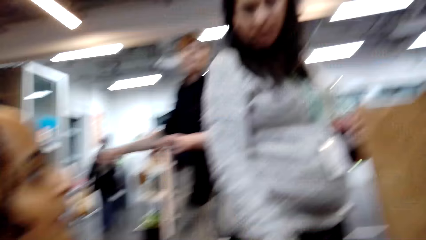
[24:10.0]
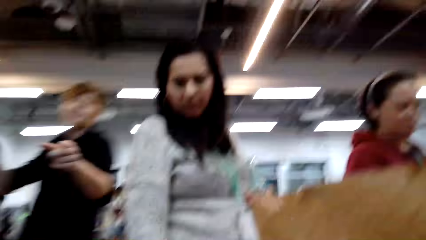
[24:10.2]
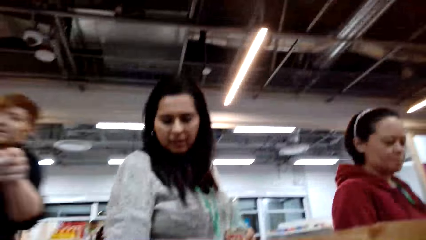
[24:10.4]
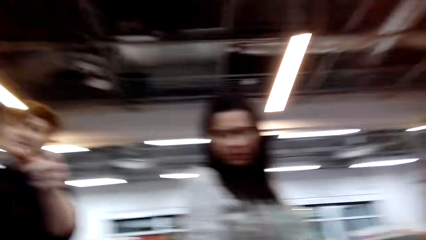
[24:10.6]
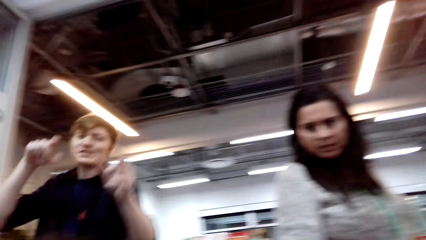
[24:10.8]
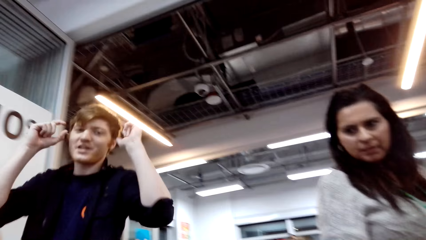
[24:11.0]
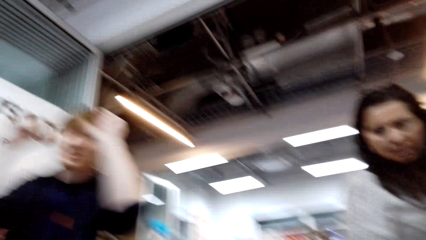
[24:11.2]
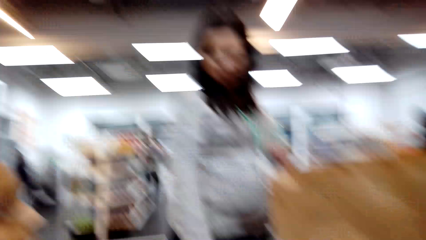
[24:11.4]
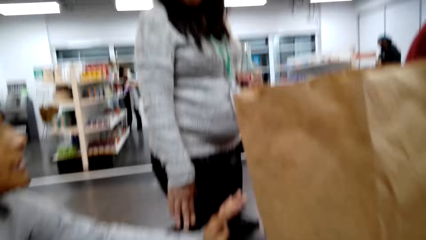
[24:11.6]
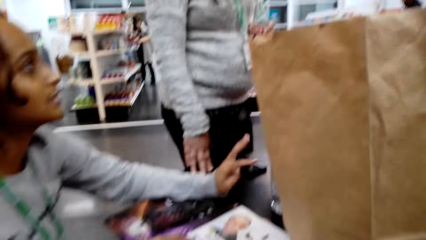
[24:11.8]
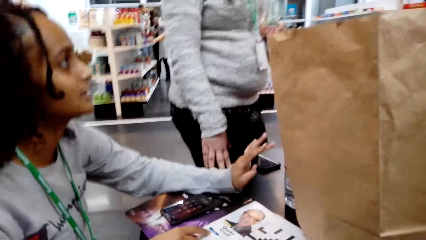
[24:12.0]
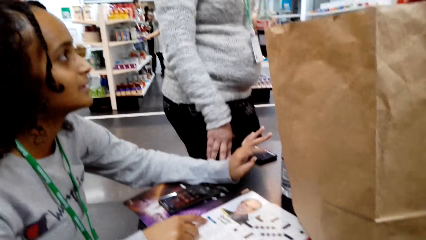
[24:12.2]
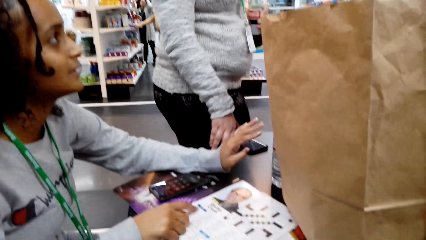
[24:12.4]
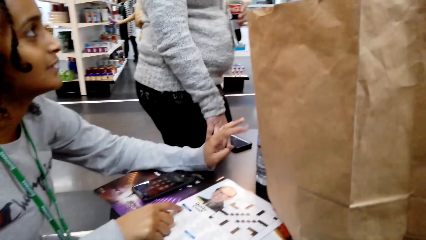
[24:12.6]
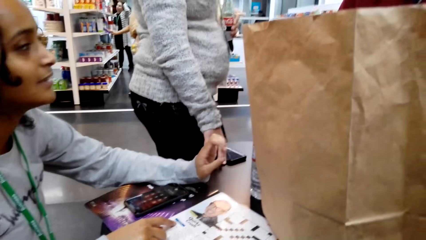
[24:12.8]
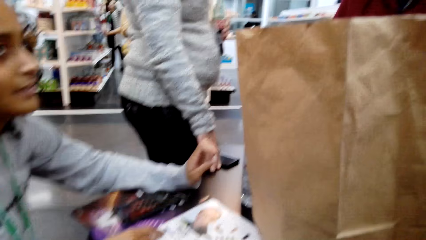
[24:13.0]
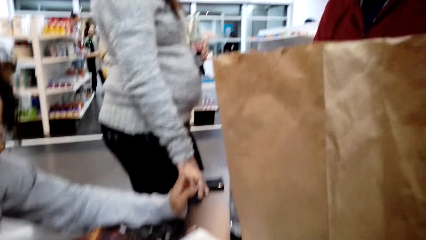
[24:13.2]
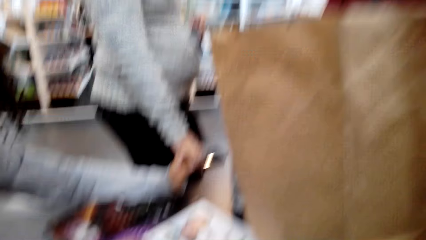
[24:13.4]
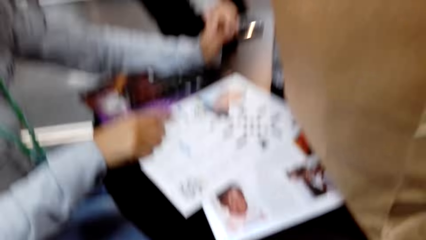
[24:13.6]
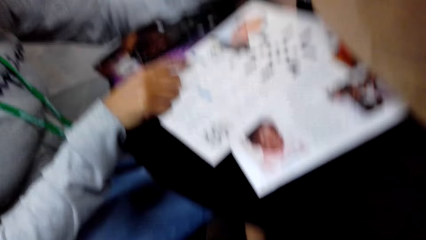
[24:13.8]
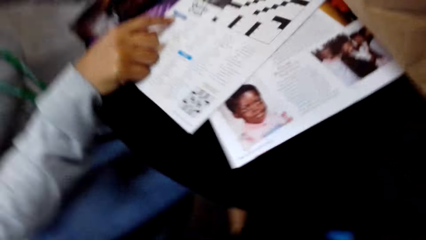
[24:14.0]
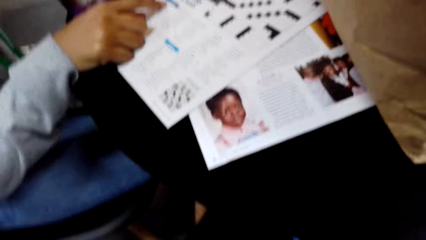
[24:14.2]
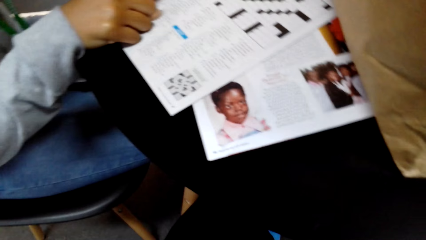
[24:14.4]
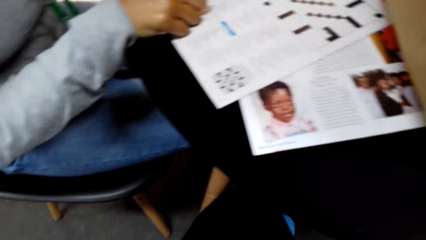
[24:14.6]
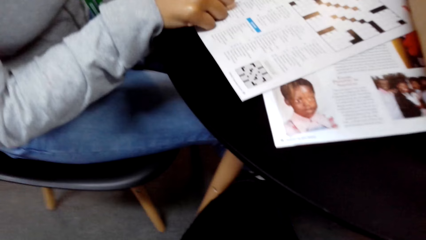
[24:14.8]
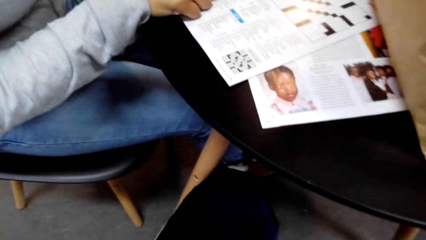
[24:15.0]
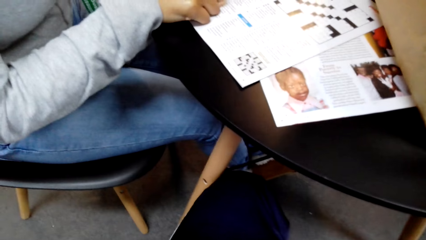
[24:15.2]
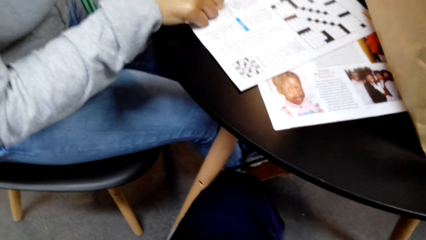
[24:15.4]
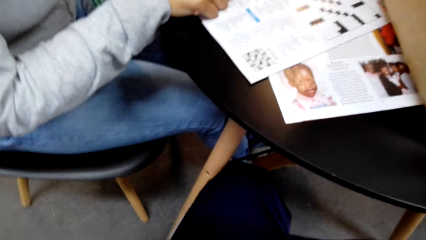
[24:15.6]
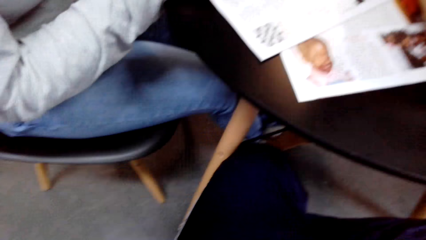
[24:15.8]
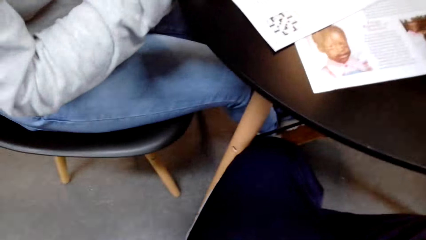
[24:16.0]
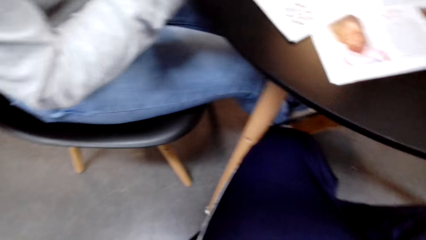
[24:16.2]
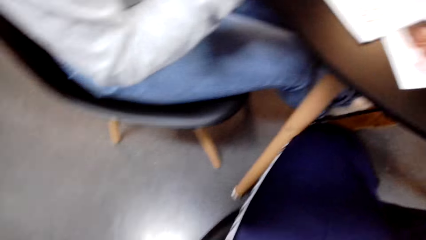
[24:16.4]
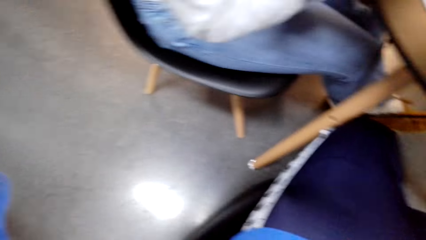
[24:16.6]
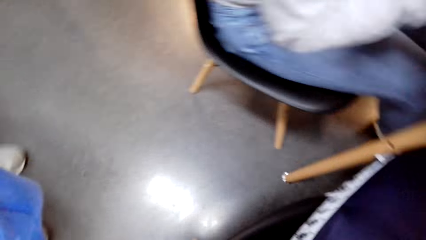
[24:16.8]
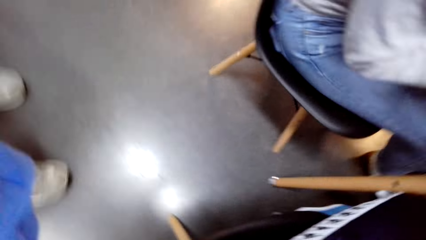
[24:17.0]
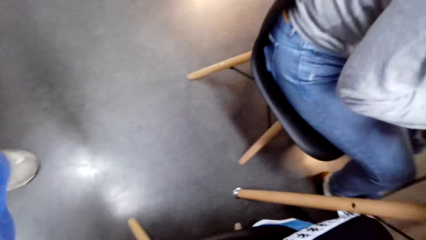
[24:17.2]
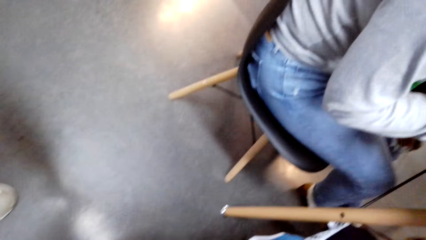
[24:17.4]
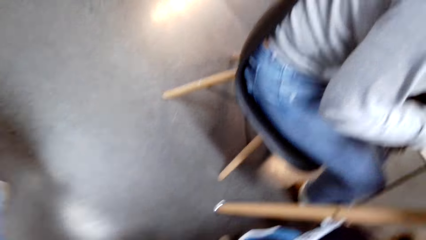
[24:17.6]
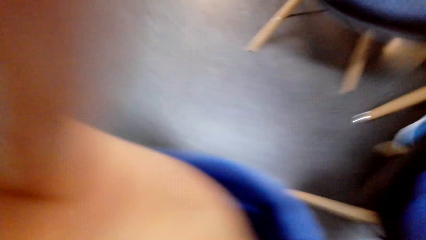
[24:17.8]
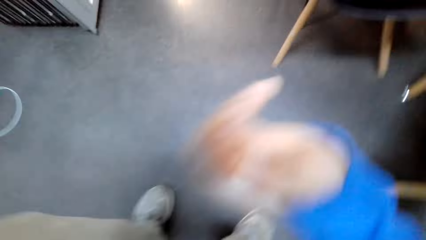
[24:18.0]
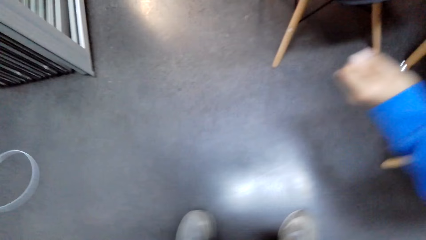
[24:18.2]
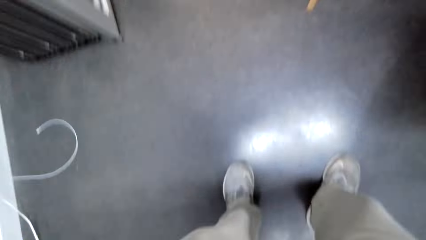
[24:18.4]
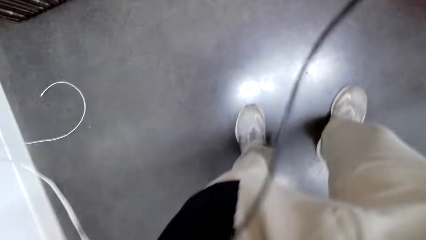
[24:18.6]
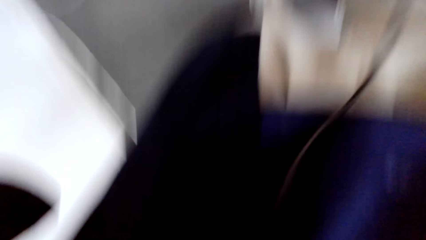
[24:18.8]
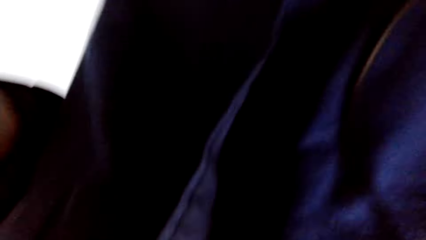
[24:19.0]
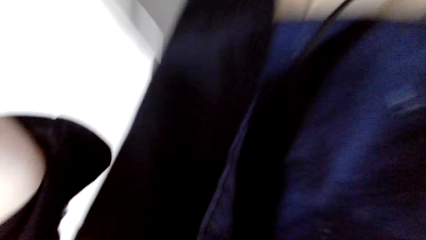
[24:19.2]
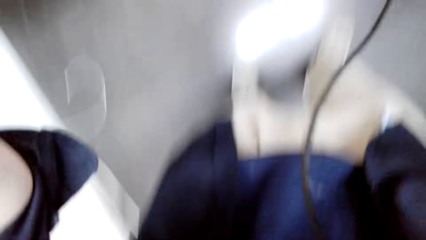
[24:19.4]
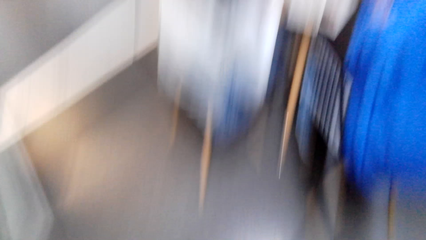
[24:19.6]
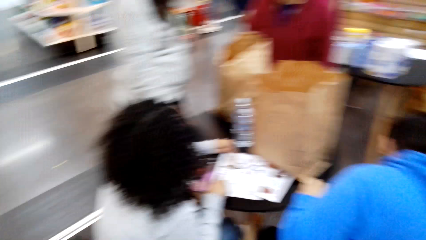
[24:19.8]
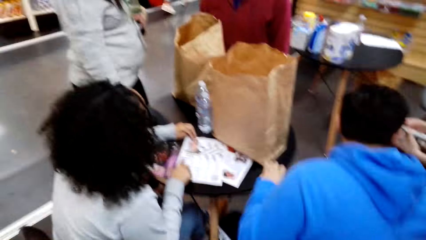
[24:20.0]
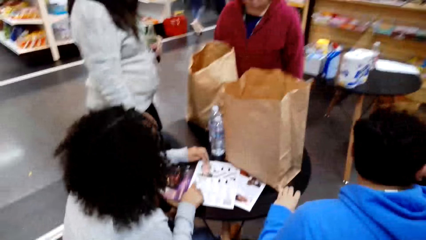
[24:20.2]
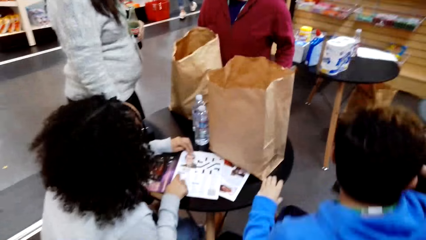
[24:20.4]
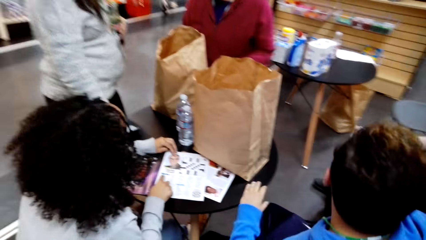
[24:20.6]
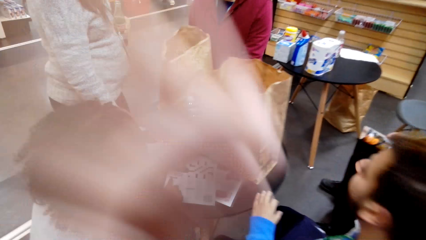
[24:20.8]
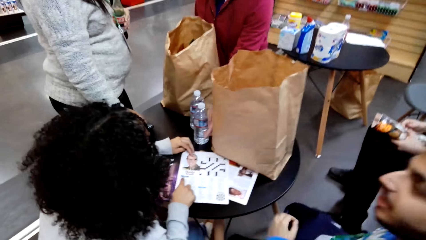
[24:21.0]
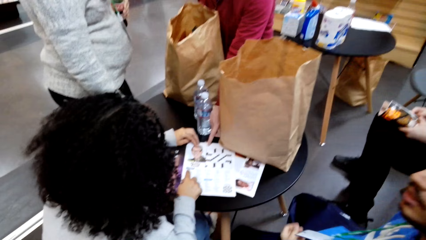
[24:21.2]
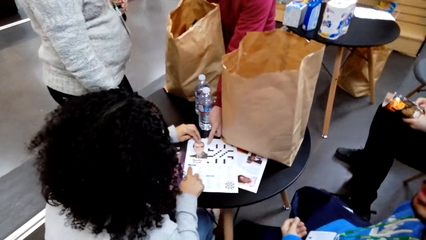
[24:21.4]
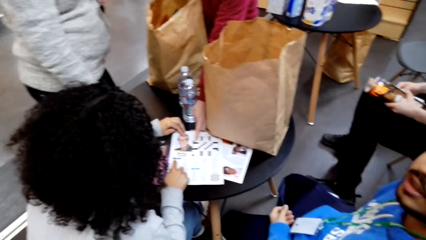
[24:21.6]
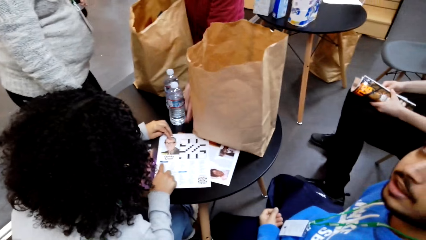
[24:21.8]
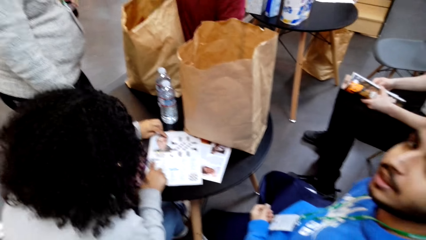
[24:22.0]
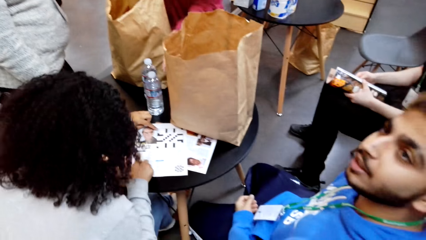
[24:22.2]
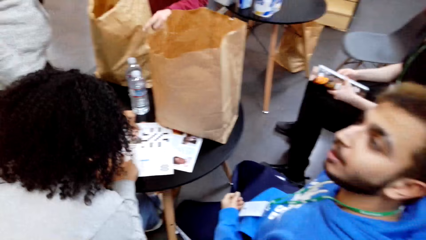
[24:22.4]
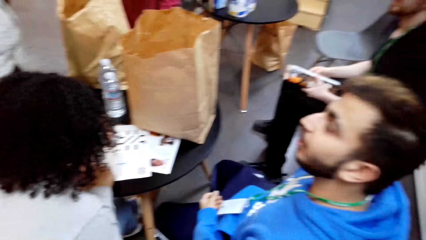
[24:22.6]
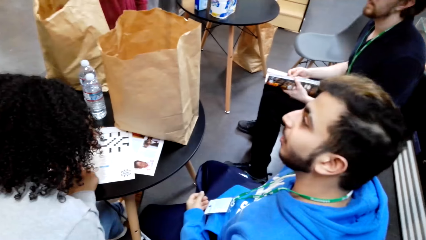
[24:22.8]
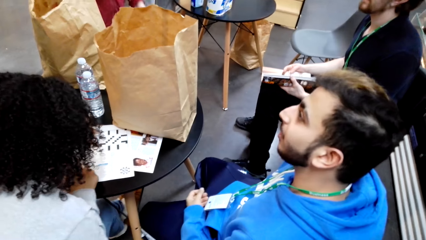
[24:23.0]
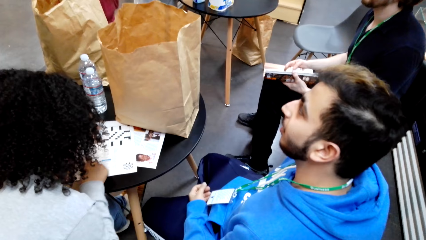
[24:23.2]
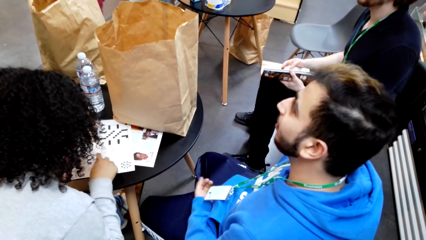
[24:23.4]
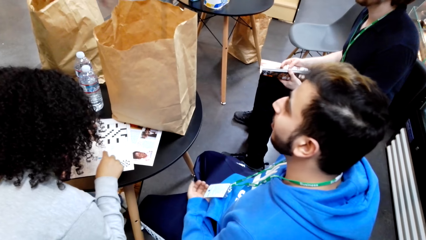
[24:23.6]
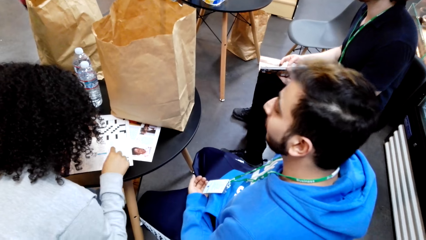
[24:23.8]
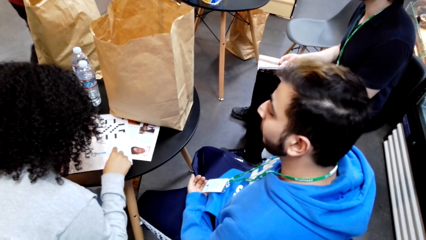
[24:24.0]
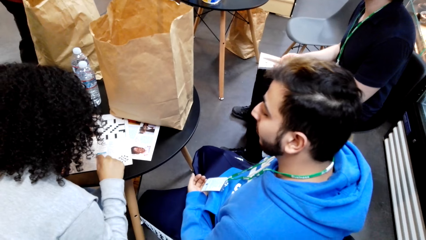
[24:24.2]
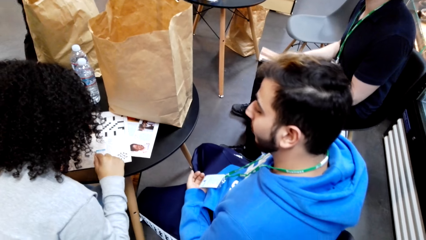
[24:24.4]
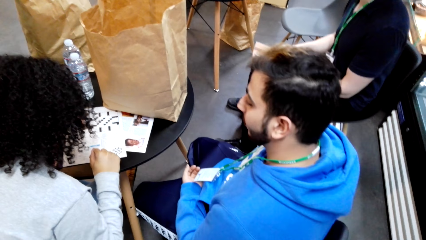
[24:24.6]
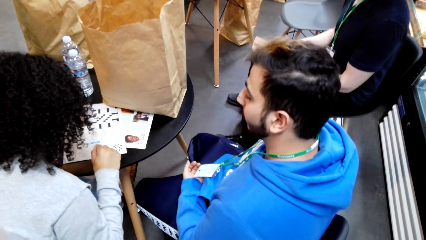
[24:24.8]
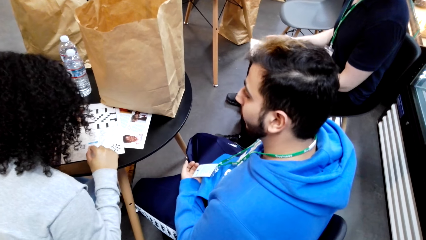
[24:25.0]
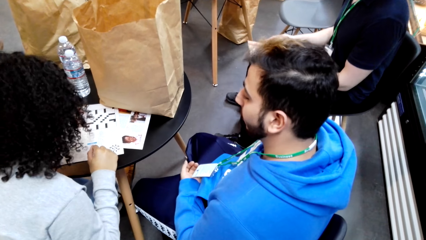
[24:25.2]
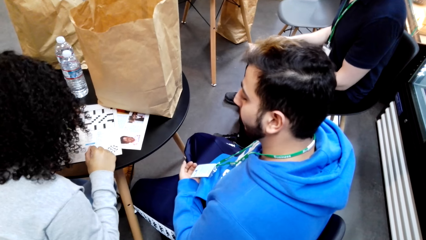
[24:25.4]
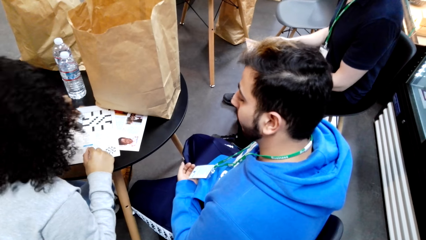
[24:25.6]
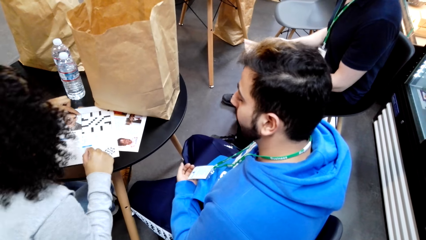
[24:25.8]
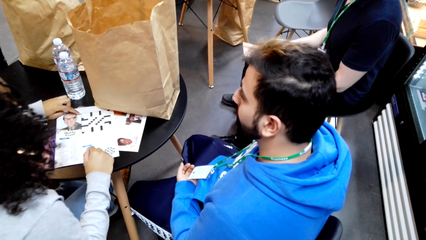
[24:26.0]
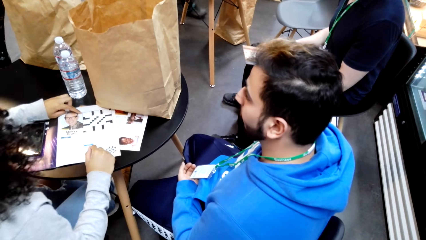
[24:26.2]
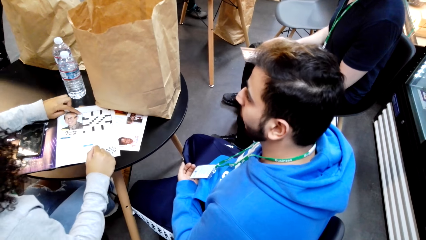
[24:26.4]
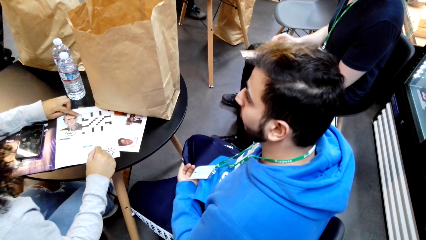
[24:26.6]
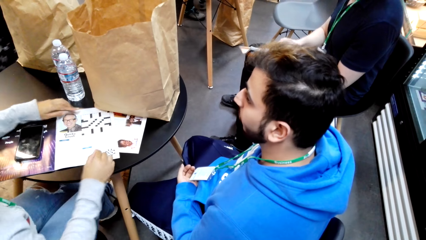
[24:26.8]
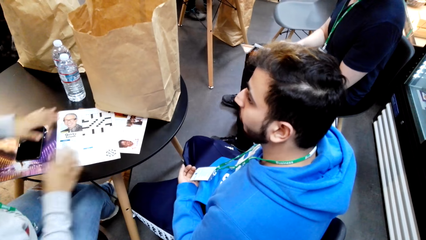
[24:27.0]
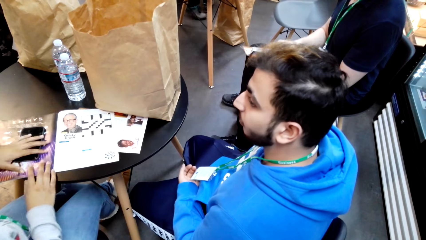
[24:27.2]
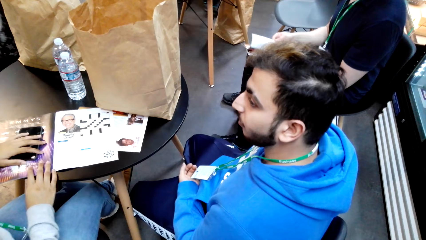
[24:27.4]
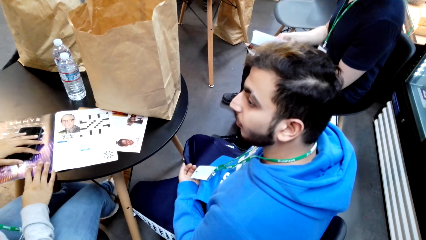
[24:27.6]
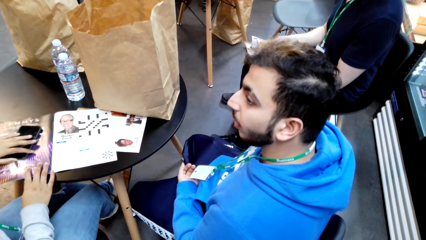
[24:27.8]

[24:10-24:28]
A man walks and speaks with gestures. The camera wearer looks around. Another man talks.
